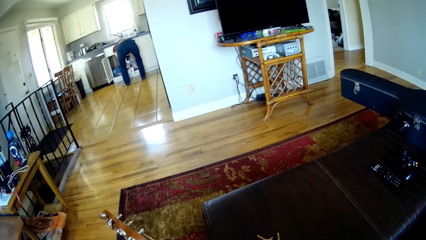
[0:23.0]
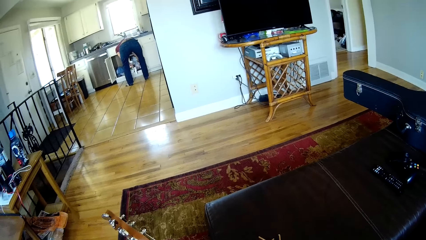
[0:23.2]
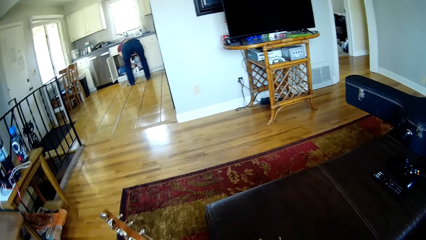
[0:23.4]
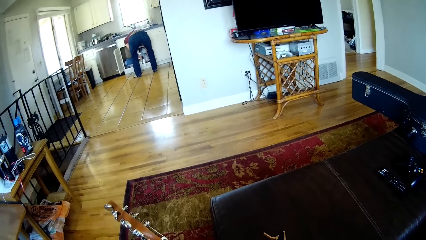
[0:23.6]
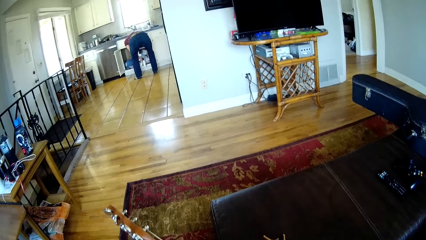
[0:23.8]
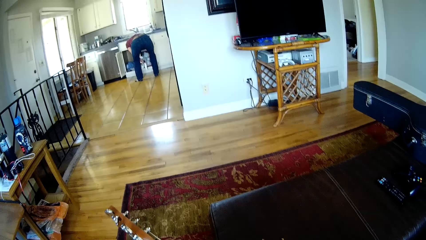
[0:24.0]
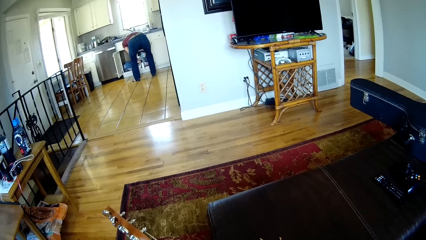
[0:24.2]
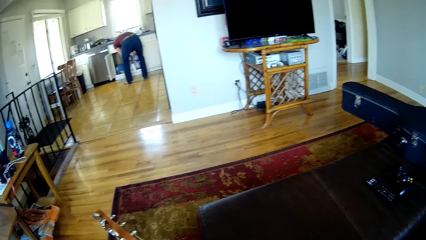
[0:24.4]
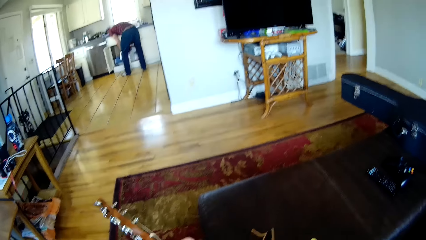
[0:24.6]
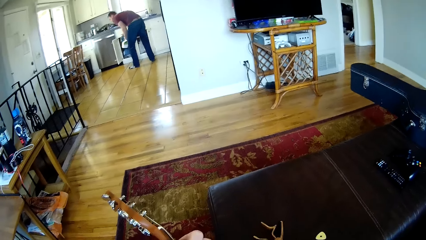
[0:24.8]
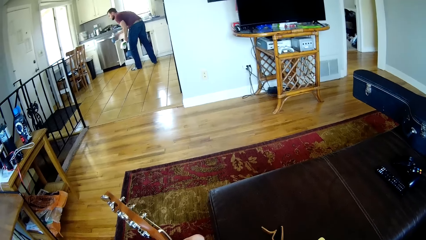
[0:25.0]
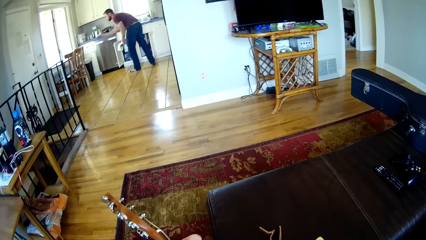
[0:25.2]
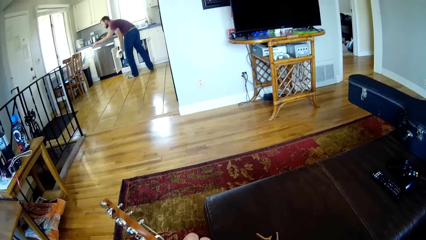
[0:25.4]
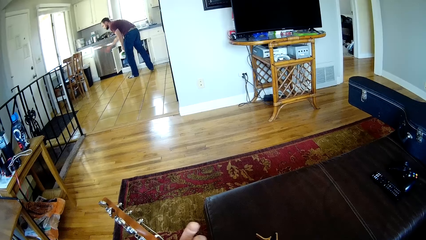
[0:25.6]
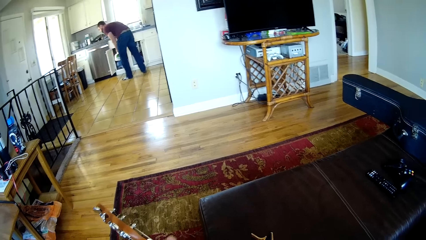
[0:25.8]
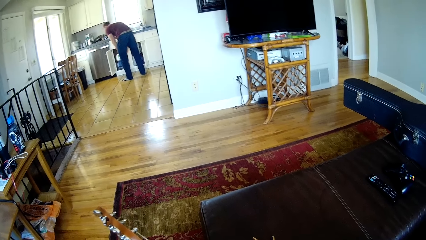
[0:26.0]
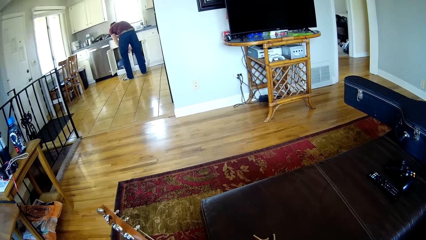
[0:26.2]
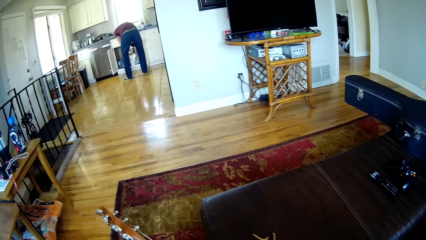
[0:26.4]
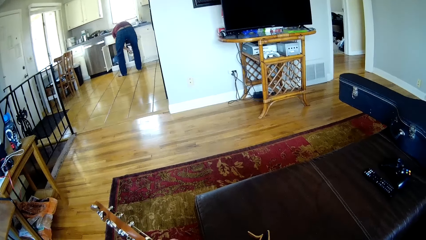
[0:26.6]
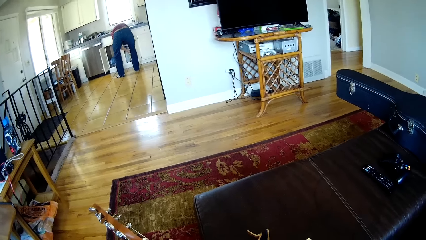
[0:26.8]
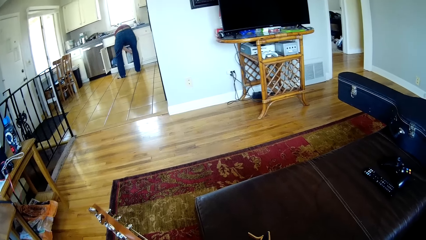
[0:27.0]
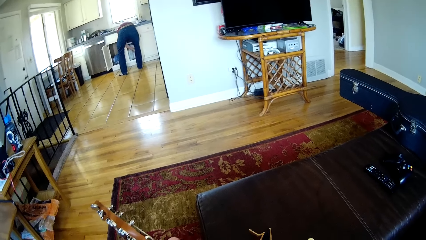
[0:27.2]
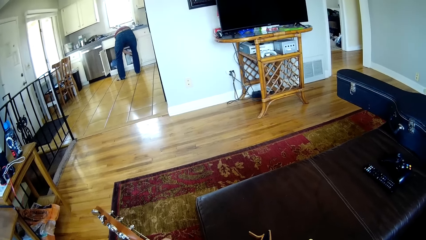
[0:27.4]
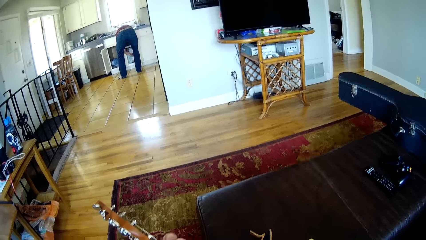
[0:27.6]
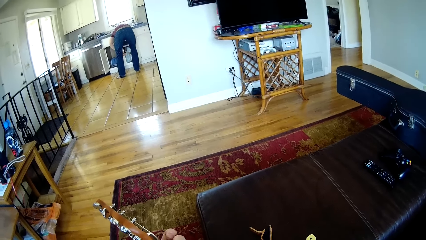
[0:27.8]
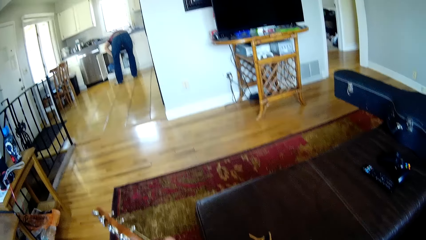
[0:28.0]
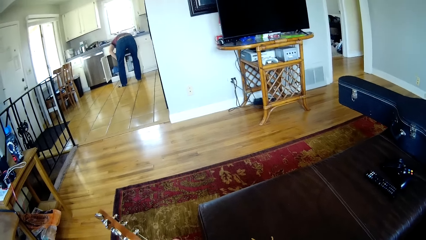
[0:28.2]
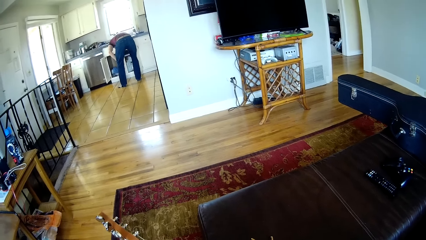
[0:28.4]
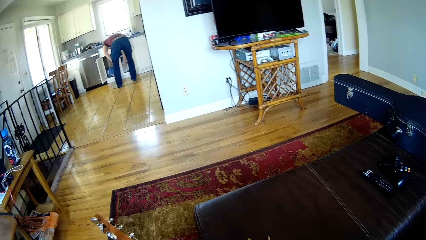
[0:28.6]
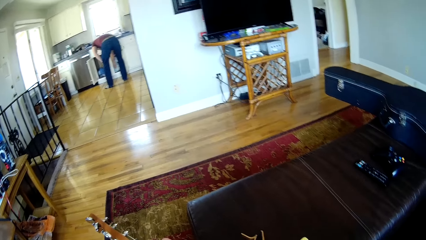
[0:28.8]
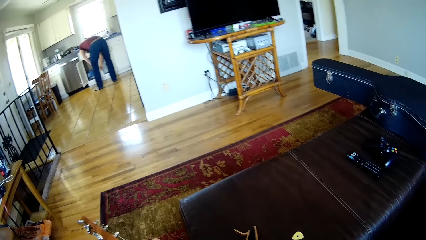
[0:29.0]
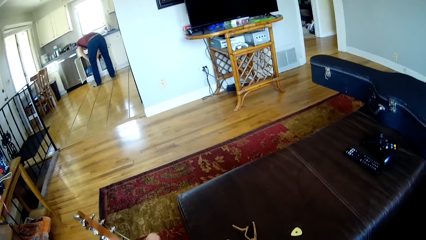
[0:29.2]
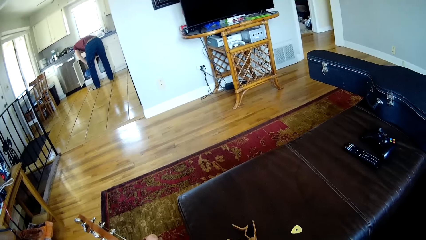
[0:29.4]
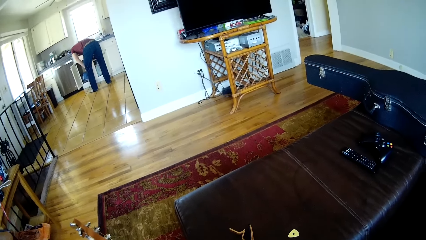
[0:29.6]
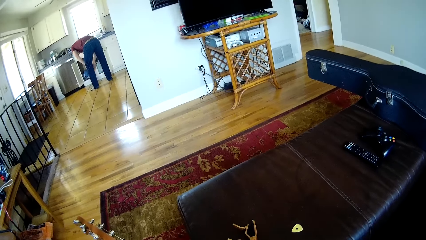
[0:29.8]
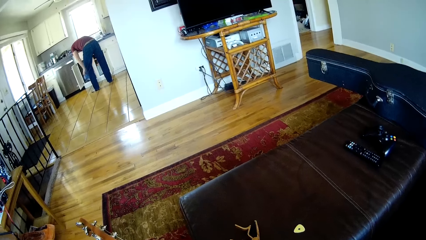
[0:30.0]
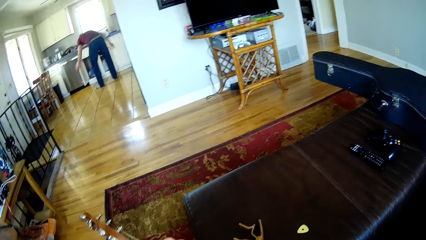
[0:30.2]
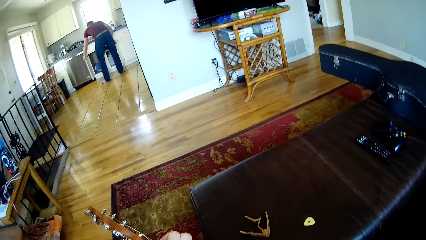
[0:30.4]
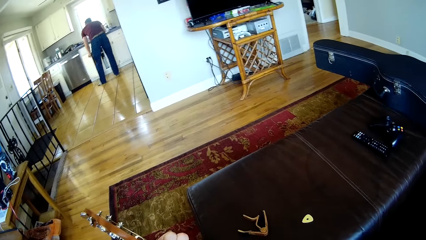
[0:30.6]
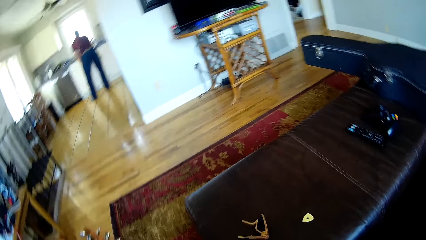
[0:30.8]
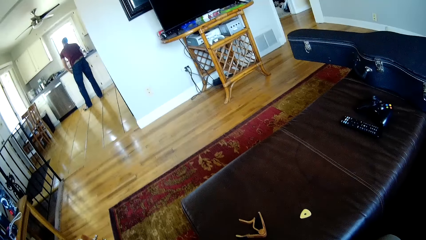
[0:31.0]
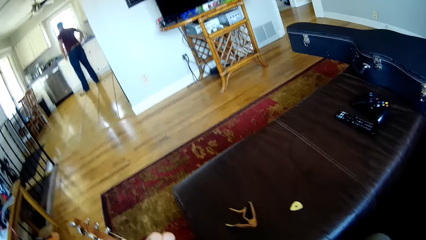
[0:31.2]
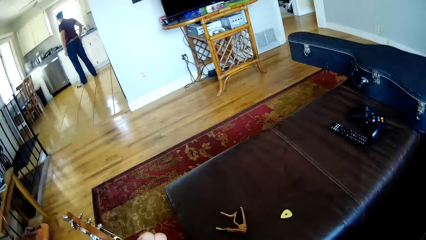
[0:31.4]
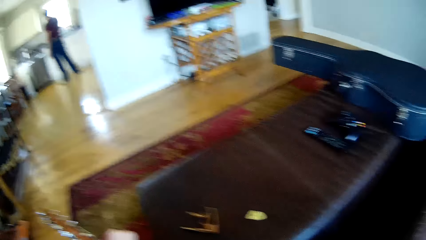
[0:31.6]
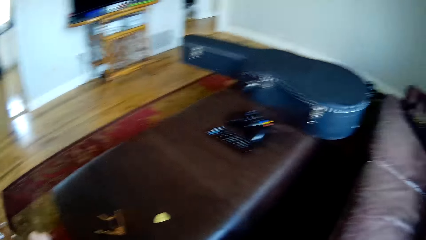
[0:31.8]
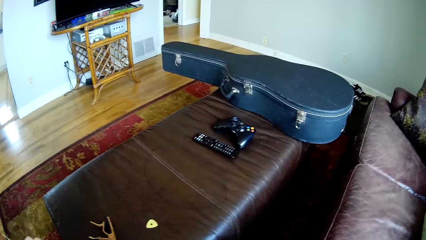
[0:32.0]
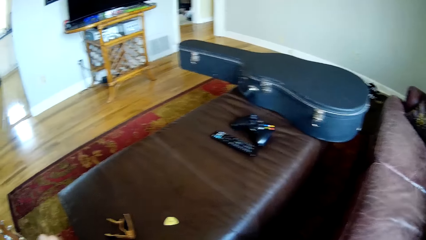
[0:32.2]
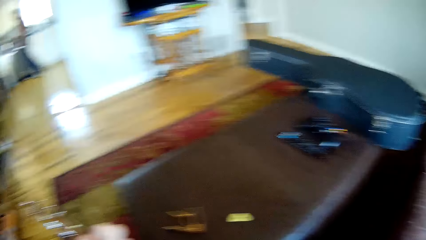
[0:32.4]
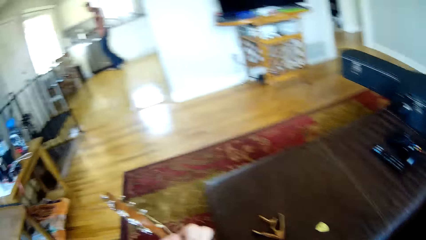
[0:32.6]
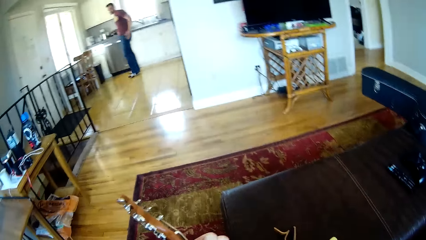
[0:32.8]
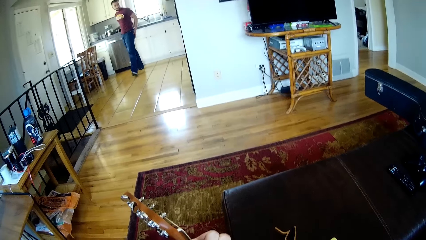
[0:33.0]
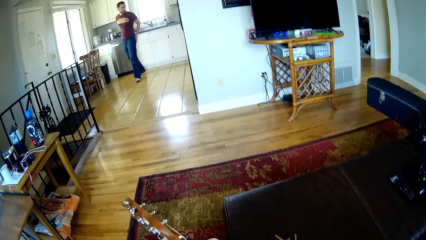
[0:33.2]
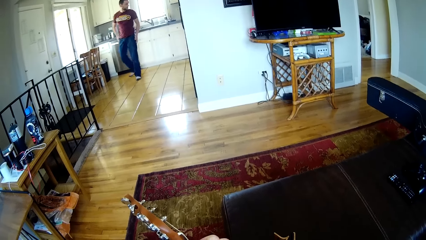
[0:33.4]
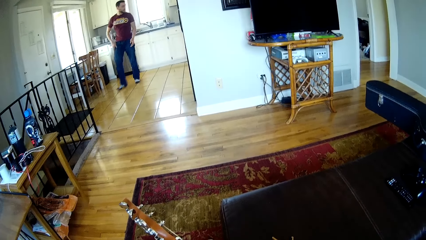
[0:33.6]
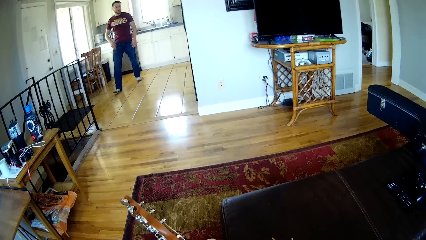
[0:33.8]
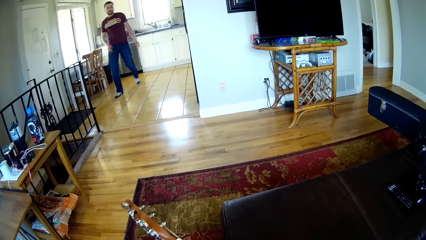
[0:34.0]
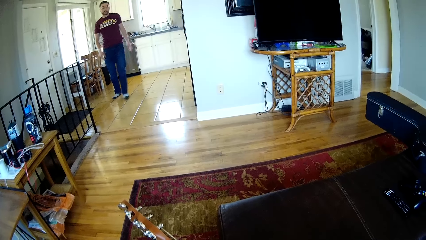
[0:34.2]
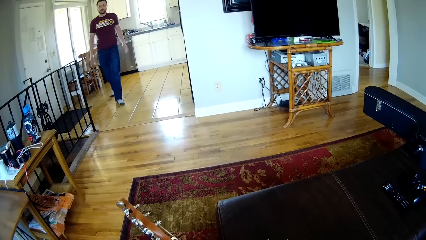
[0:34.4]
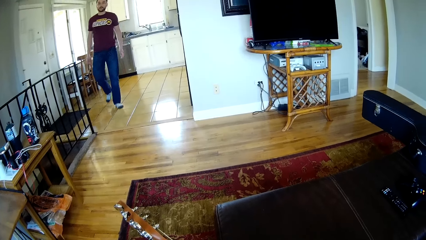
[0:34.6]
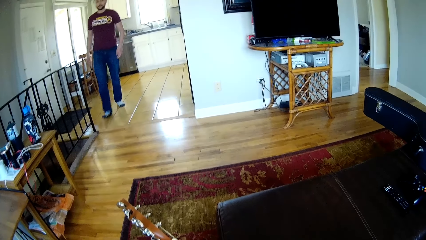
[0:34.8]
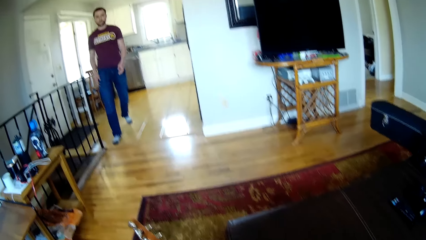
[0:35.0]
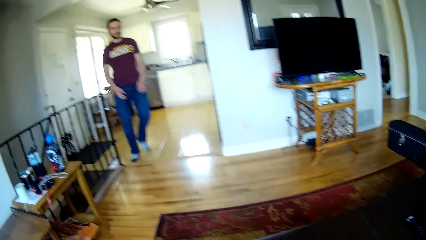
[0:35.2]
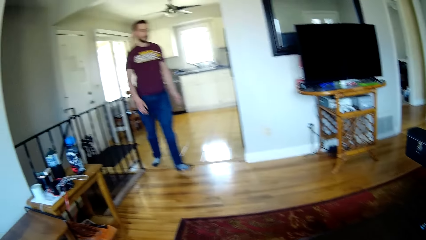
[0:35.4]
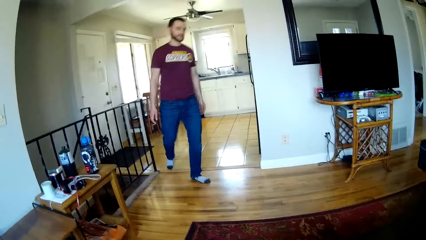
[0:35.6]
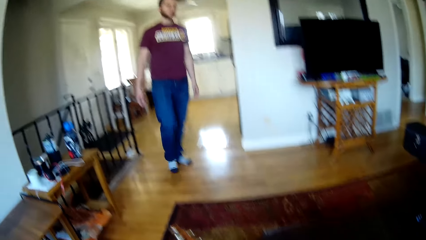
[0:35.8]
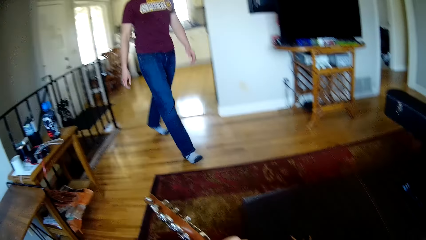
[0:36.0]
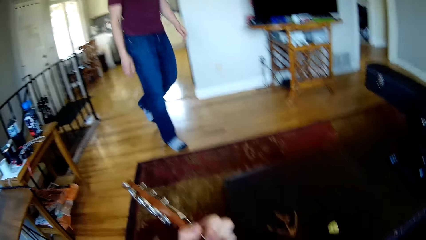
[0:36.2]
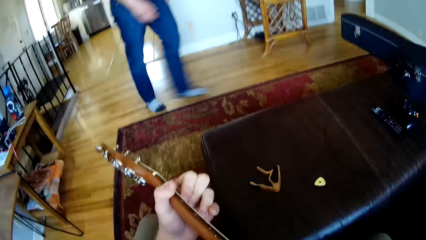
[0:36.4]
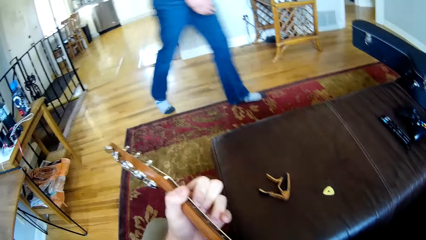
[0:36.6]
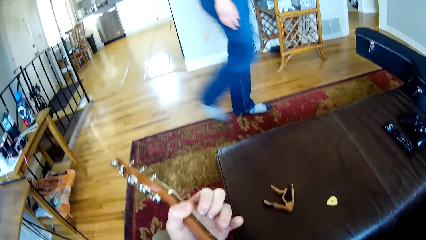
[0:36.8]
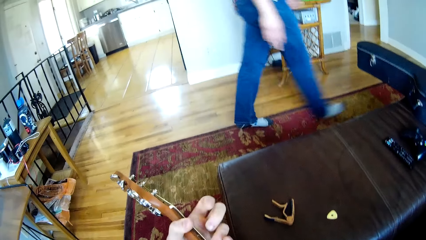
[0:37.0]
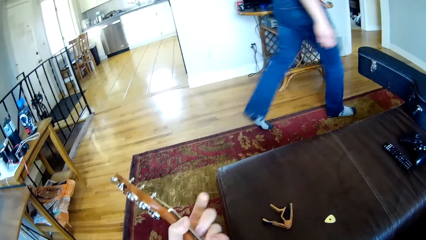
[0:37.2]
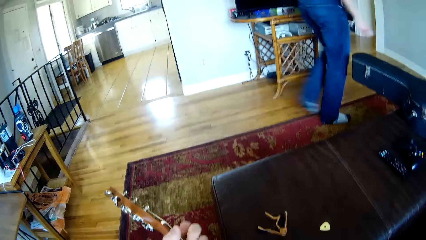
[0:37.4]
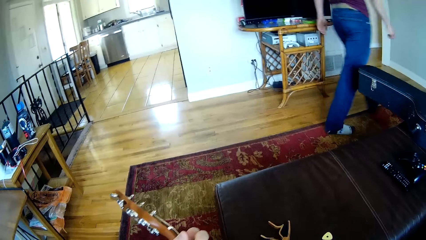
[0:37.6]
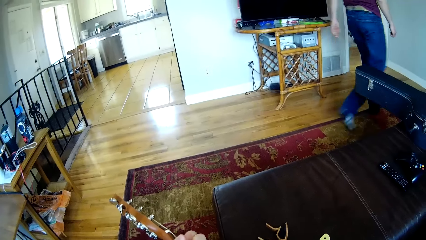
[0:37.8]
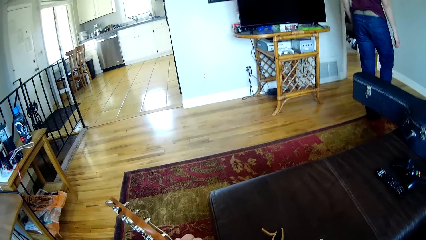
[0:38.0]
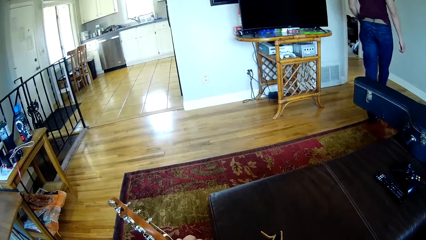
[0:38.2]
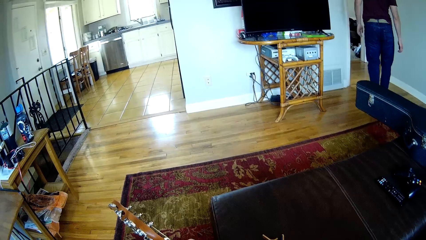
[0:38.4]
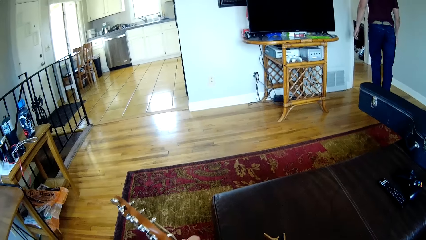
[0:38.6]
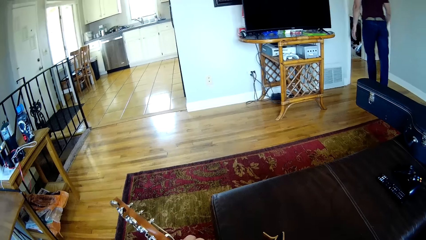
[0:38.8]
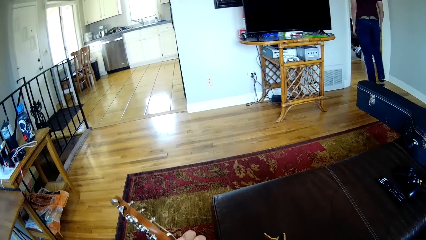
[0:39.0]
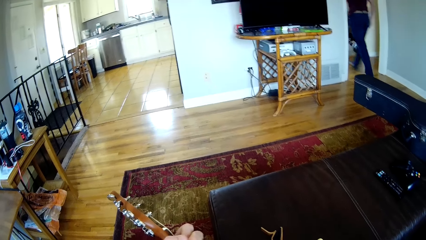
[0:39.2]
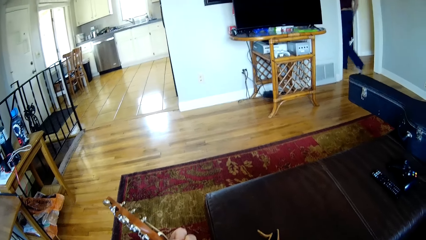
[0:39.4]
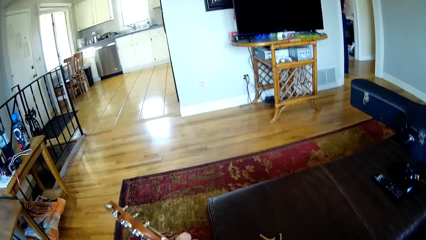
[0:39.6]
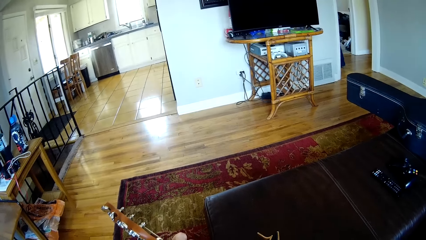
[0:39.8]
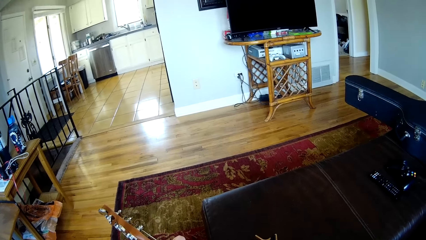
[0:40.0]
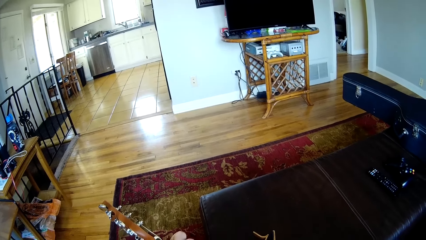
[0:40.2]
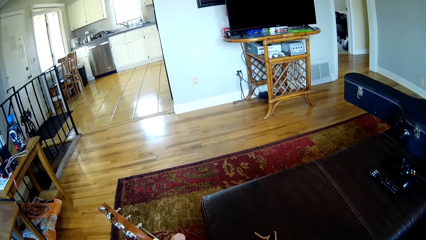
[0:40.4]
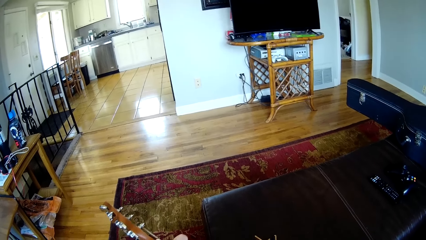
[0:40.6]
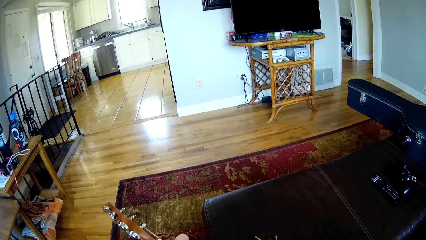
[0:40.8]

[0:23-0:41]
The man throws dirt in the dustbin, looks at the cabinet, closes the cabinet, stands, and walks in the house. The camera wearer holds the guitar. The man walks in the house.
